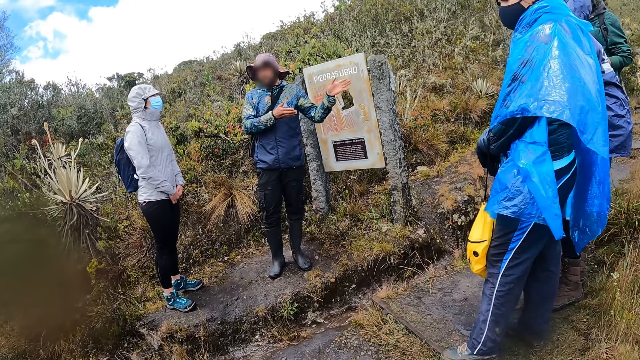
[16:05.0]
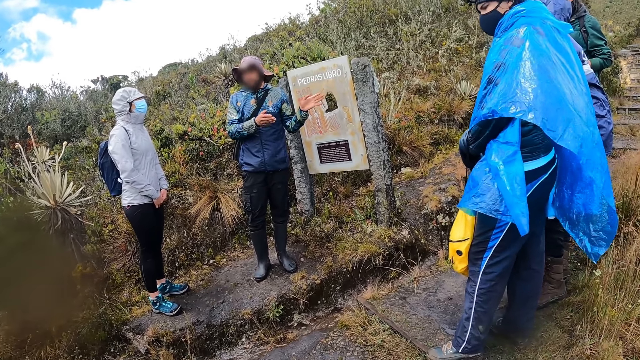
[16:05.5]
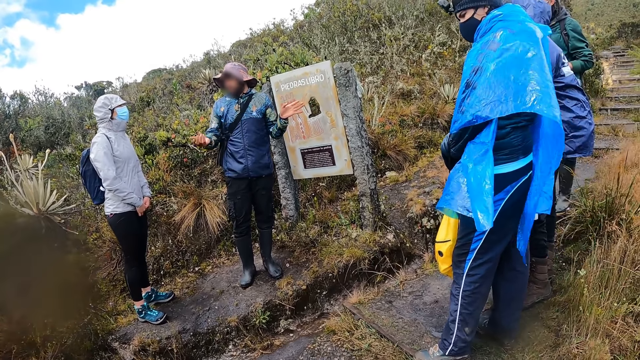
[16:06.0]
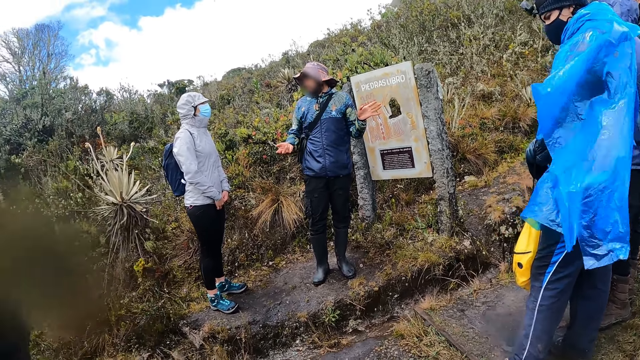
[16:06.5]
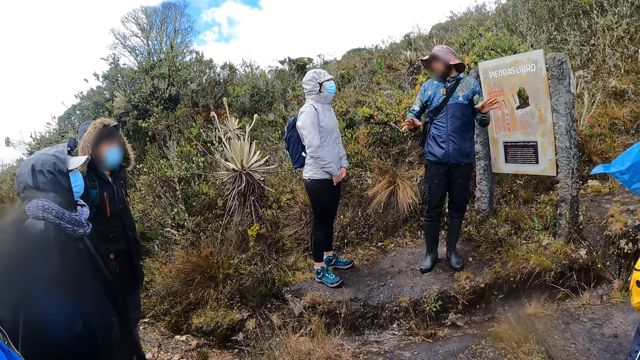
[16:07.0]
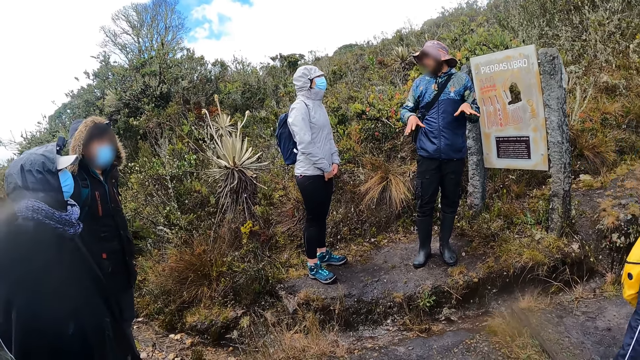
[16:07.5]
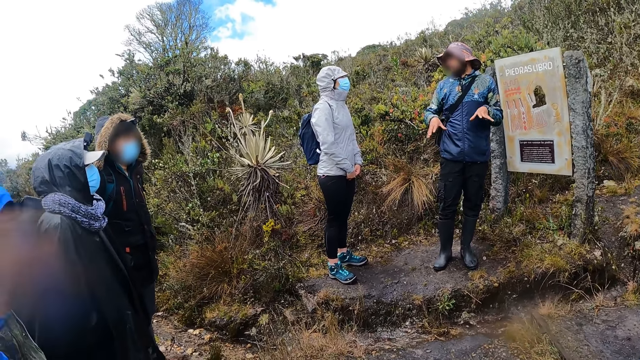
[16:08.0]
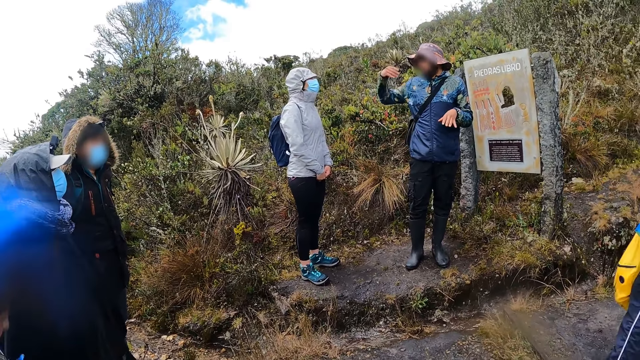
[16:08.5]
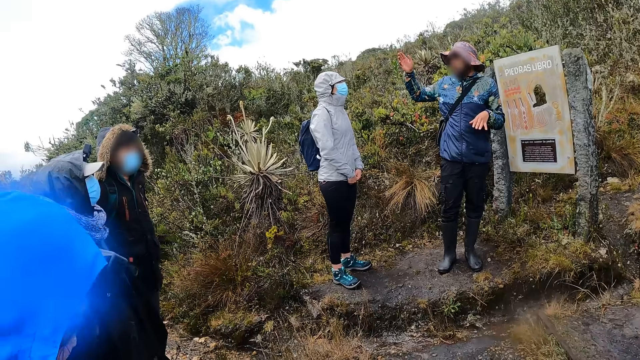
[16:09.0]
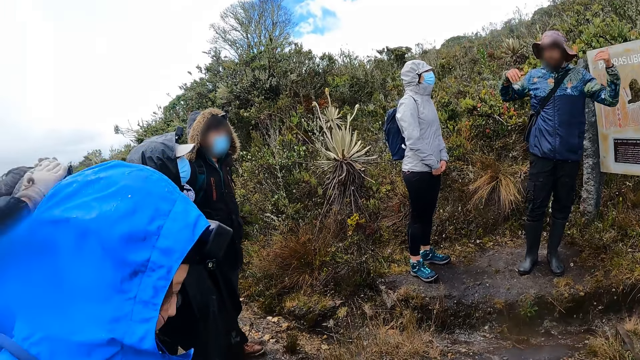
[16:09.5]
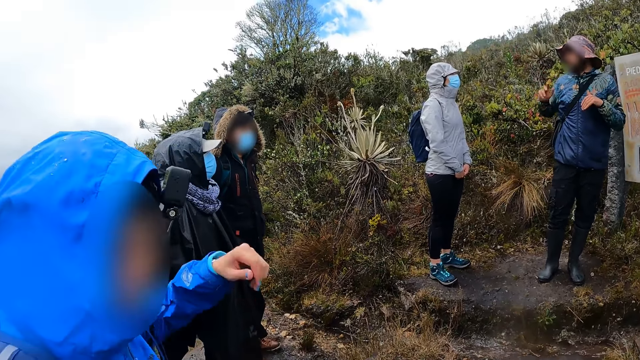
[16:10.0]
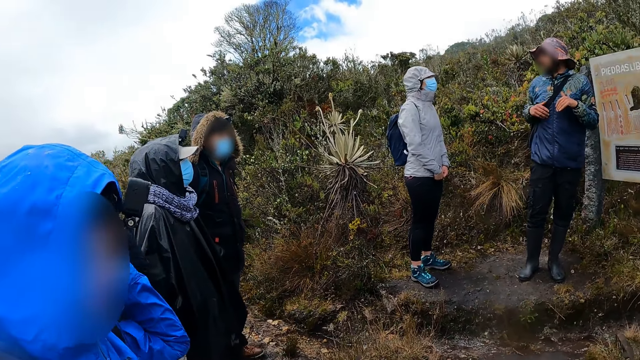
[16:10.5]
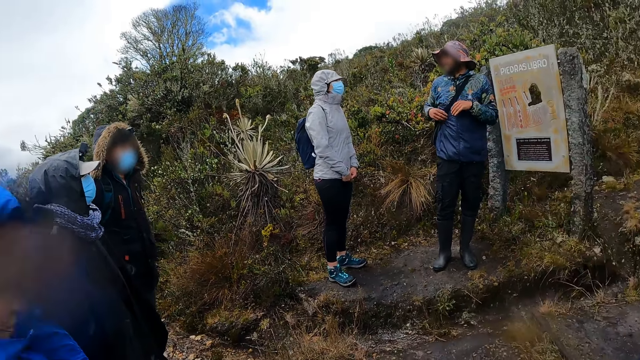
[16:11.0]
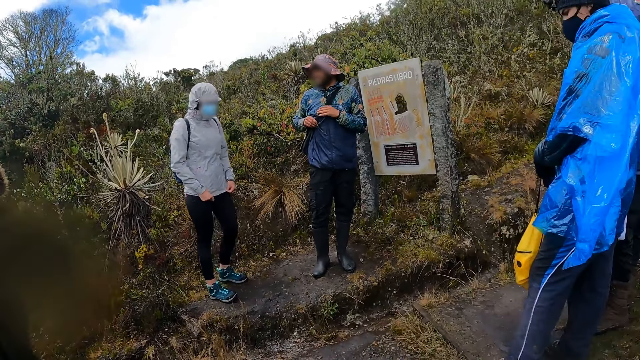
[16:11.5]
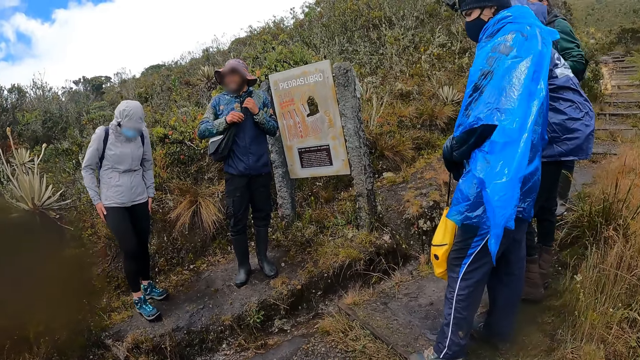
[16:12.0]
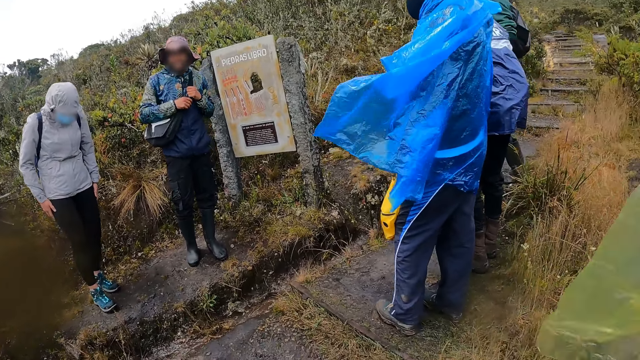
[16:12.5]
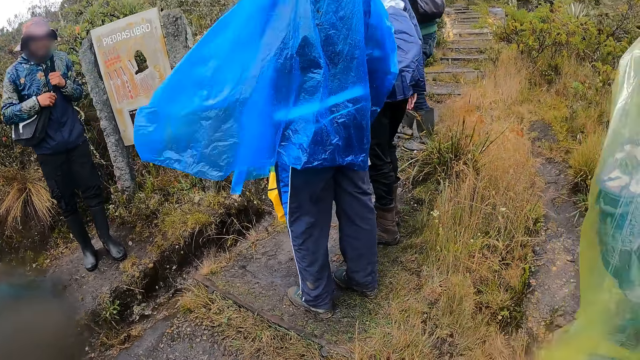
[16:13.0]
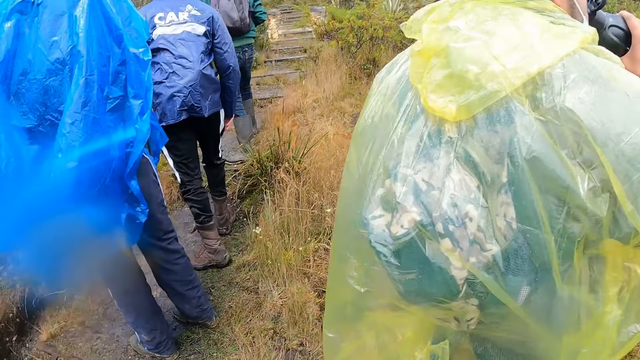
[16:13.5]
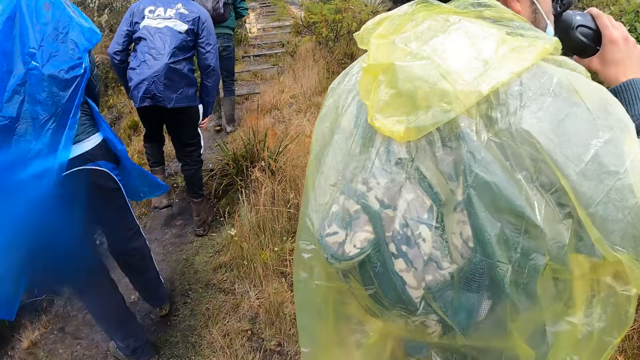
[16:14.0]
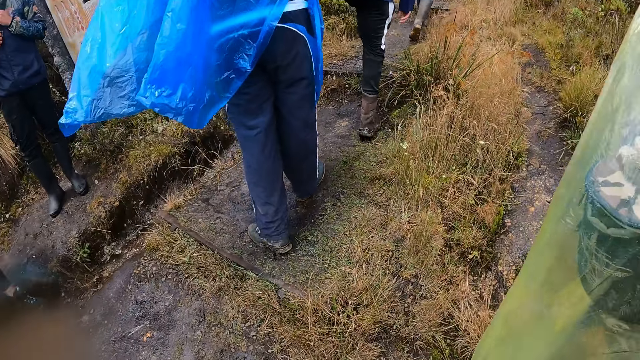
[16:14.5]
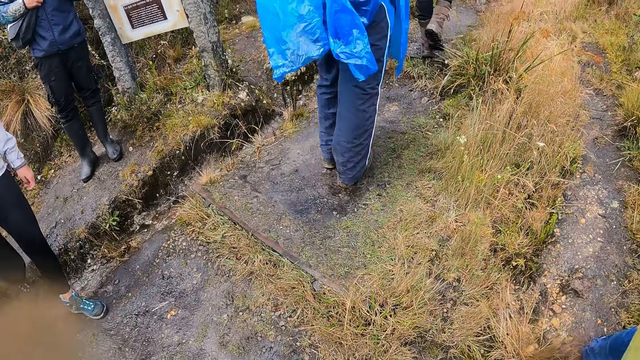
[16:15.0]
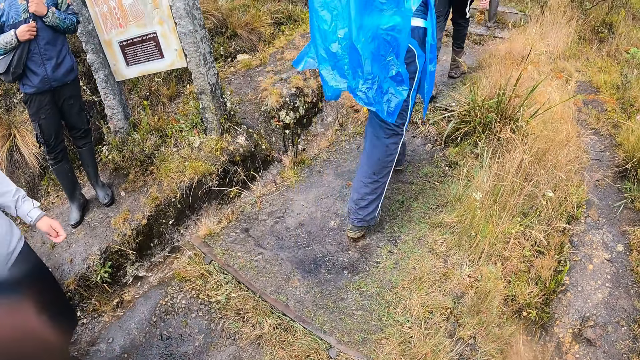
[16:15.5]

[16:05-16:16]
The camera wearer looks at a person. They look at another person. They look at a lady. A woman touches her head with her left hand. The camera wearer looks around. A man adjusts the bag with his hands. Another man drinks from a flask in his right hand. The camera wearer looks at the other man. They look around.

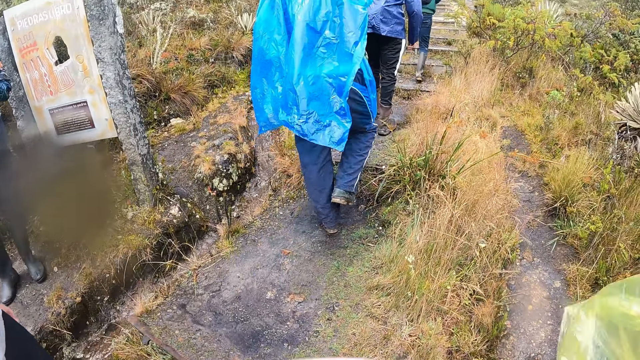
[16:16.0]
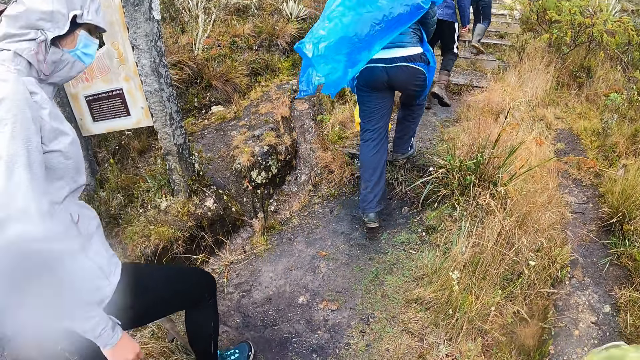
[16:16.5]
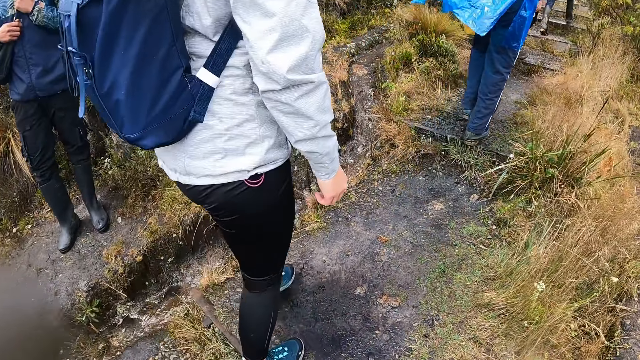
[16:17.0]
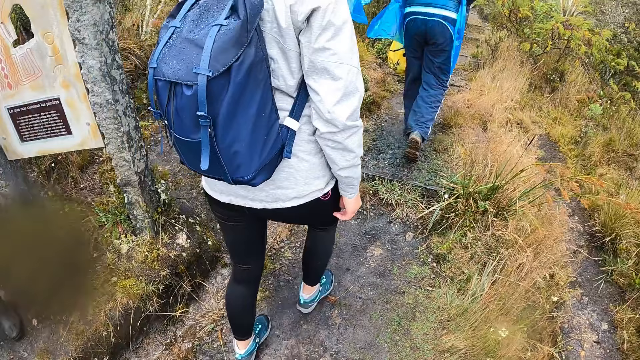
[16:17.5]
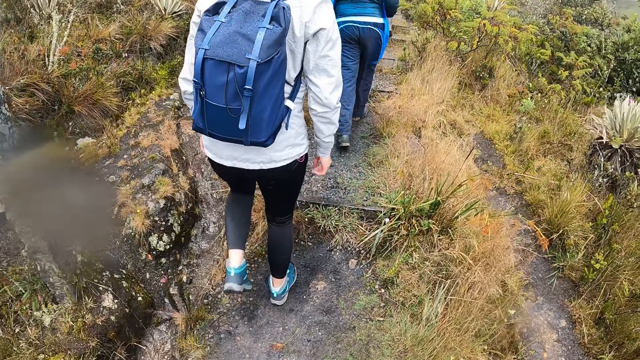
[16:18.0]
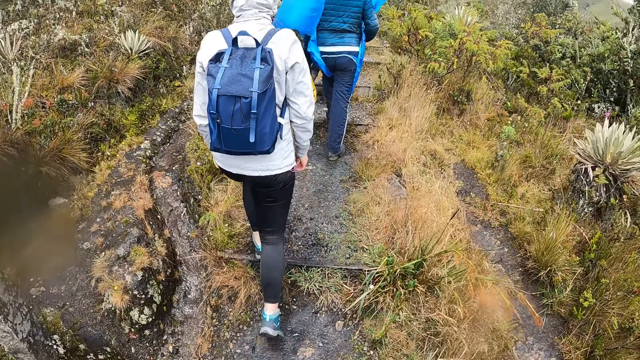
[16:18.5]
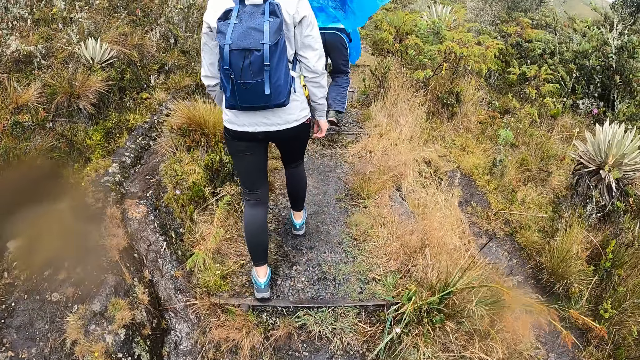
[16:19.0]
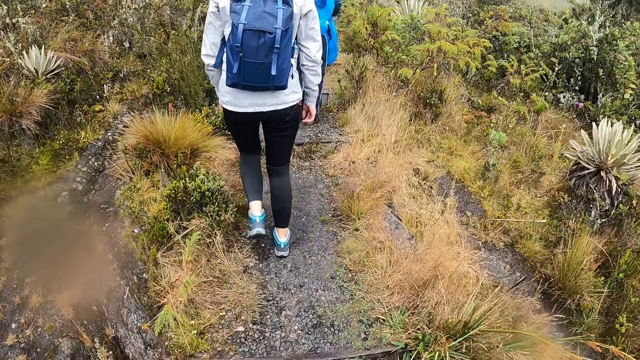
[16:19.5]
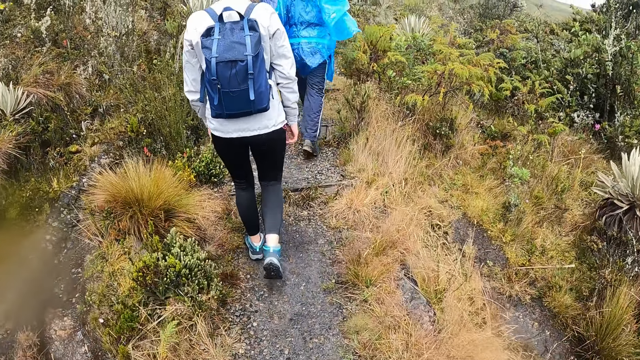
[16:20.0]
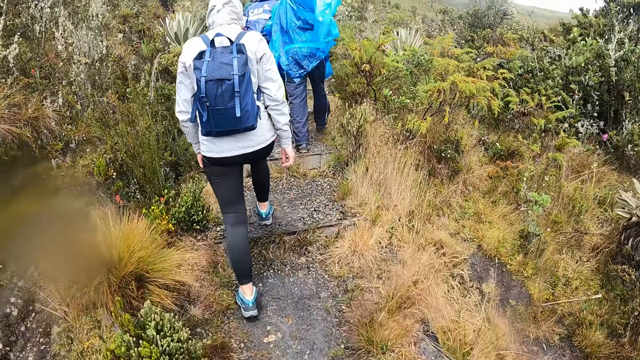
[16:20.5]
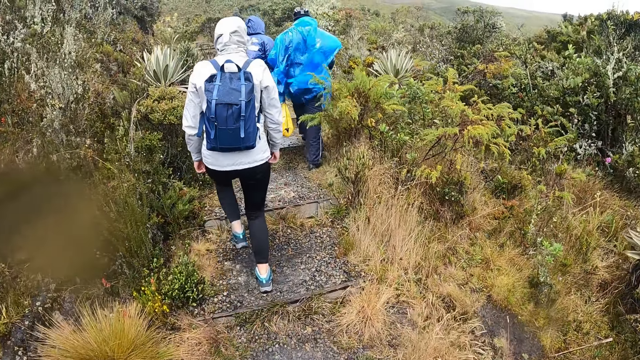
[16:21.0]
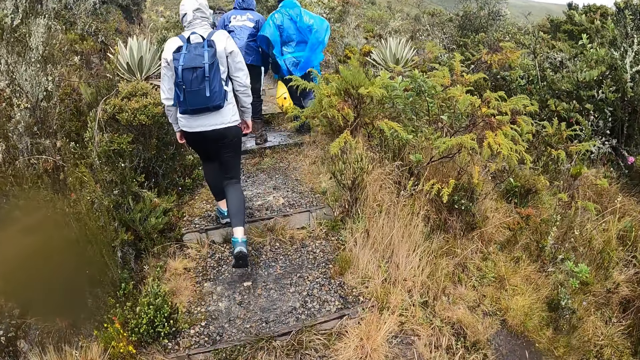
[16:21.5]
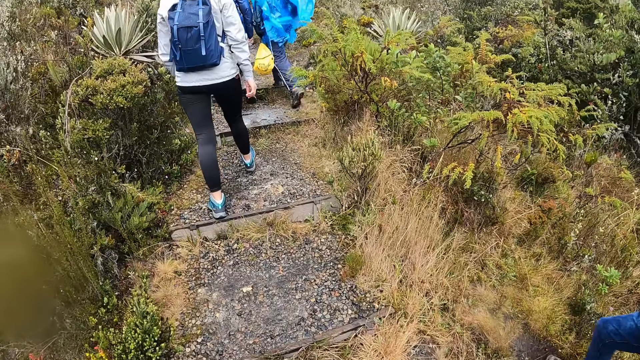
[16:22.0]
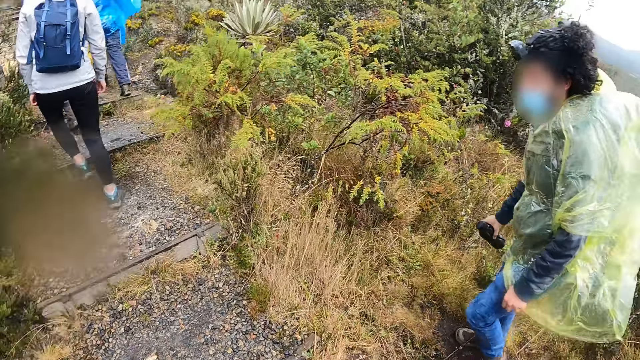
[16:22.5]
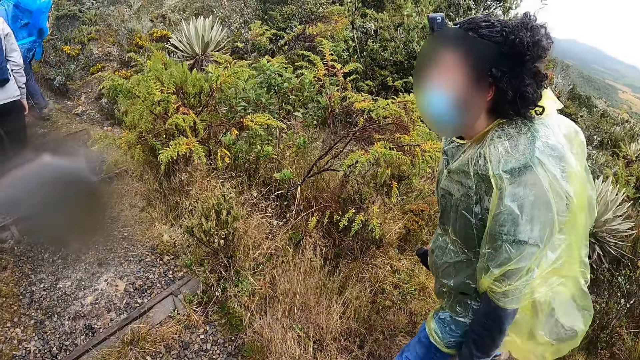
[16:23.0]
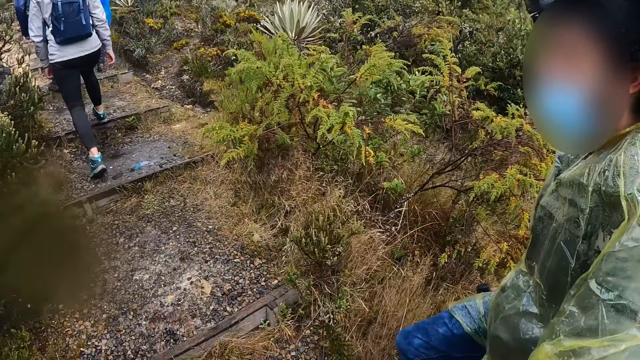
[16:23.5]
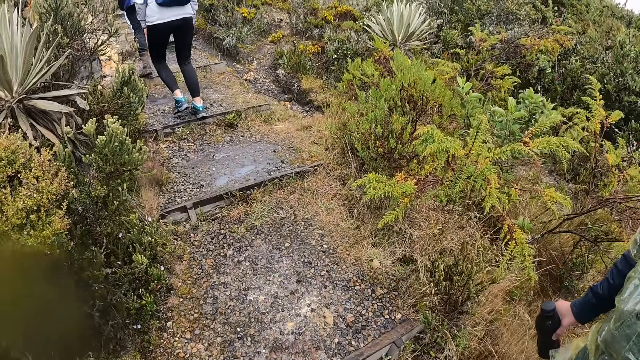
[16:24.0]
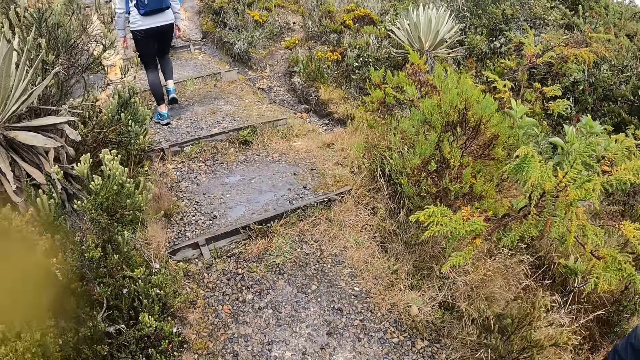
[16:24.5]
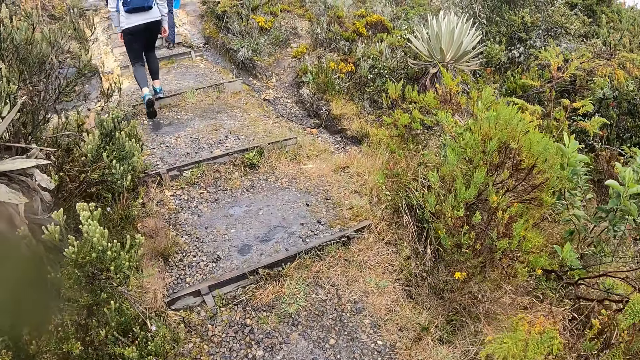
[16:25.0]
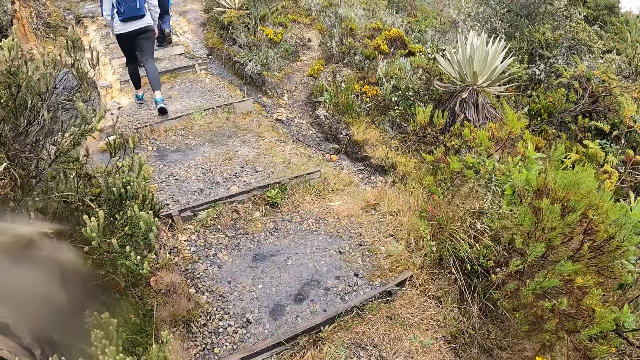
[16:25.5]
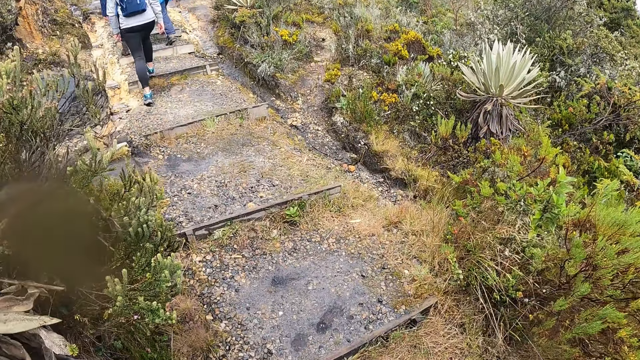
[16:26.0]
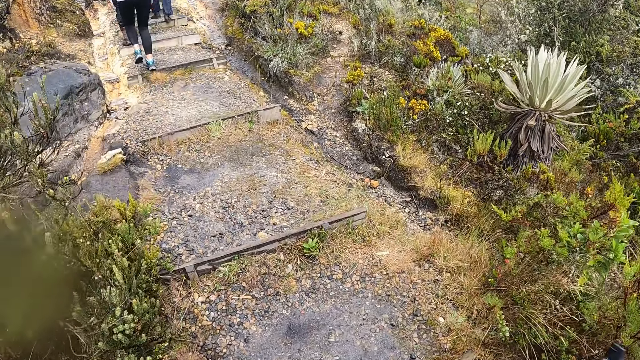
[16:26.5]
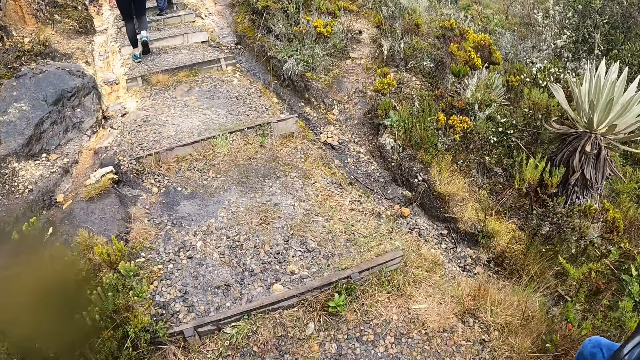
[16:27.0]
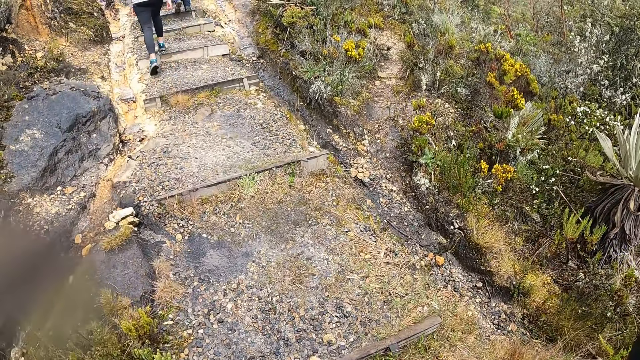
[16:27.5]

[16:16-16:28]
The man walks up the hill with the camera wearer and the group of people. A lady walks around. The camera wearer walks around. They look at the man. They walk around.
